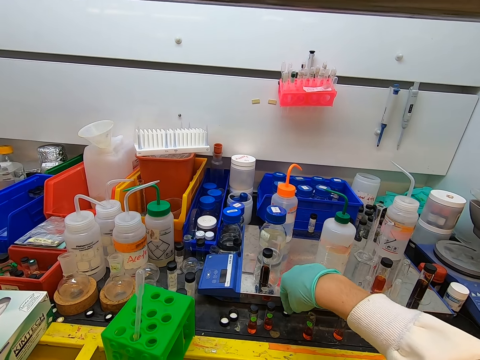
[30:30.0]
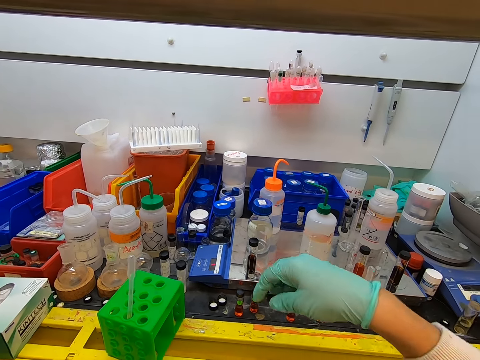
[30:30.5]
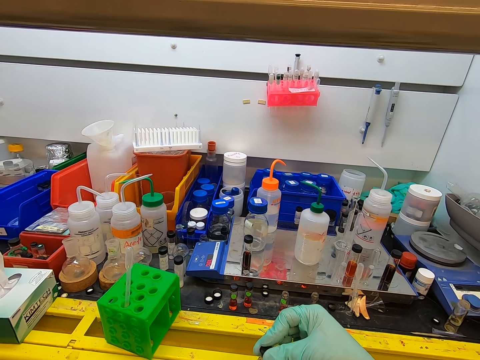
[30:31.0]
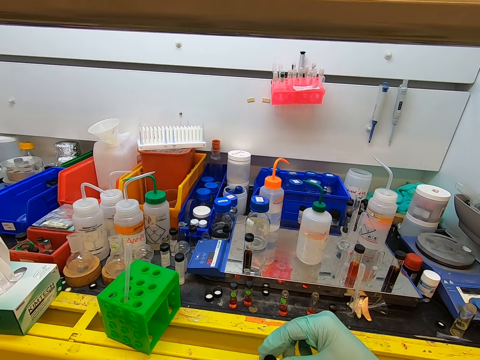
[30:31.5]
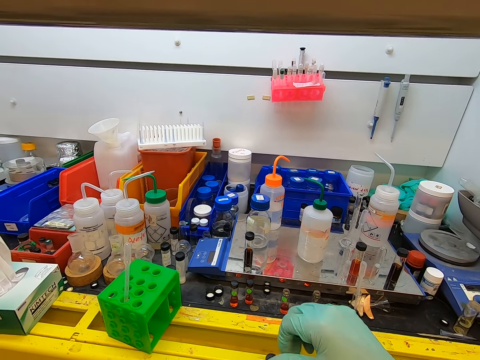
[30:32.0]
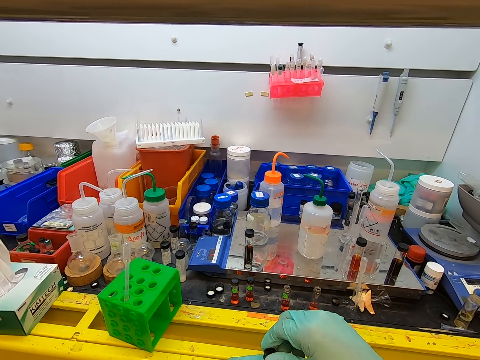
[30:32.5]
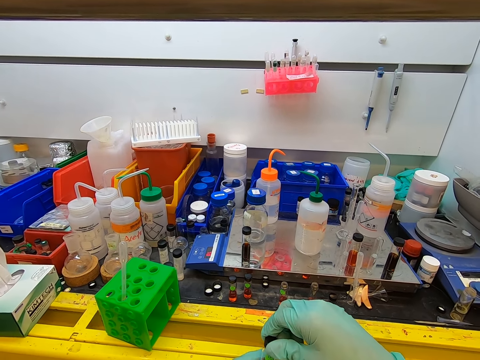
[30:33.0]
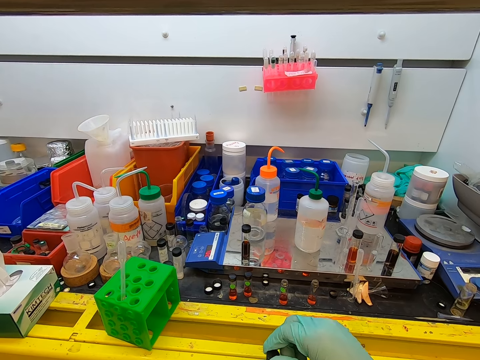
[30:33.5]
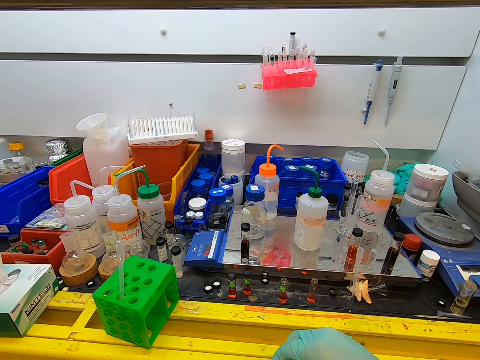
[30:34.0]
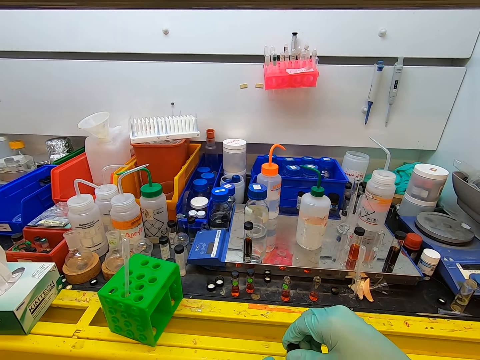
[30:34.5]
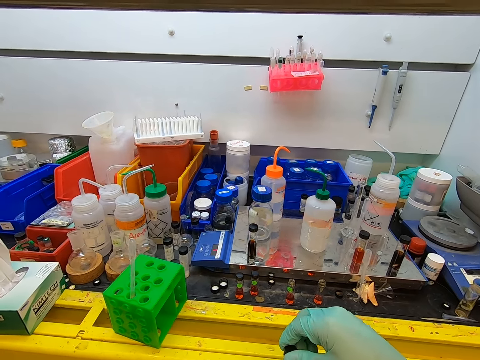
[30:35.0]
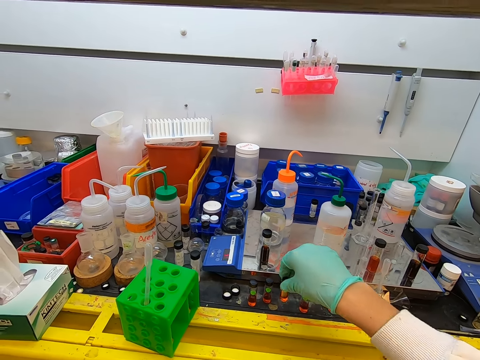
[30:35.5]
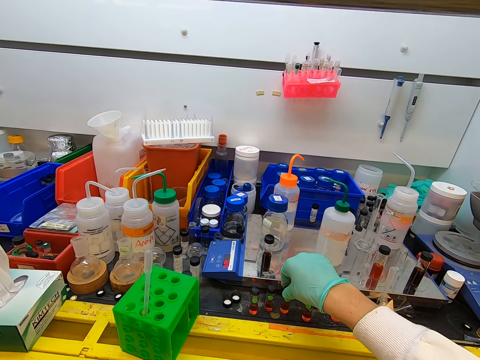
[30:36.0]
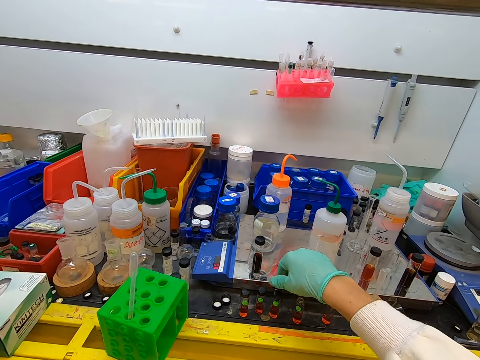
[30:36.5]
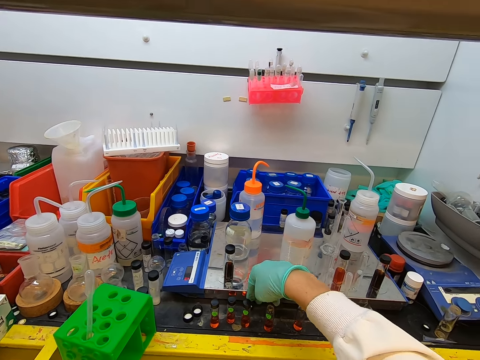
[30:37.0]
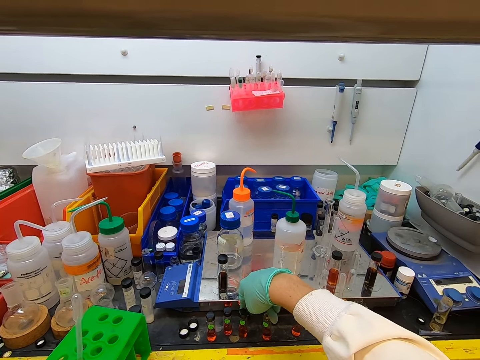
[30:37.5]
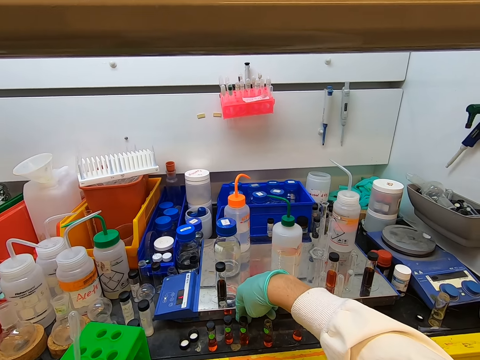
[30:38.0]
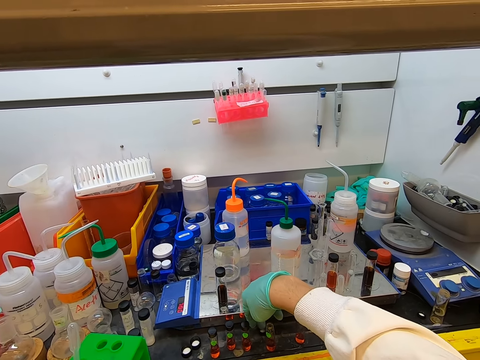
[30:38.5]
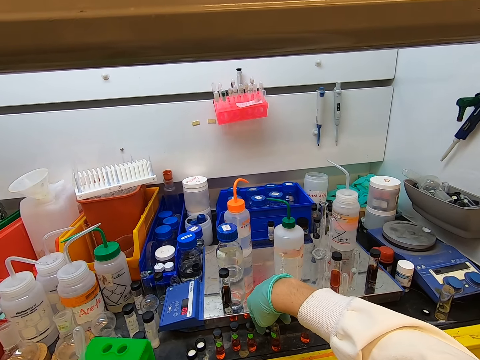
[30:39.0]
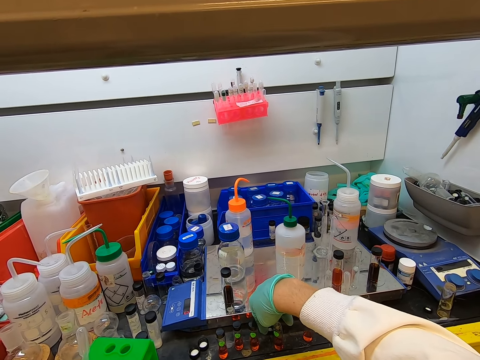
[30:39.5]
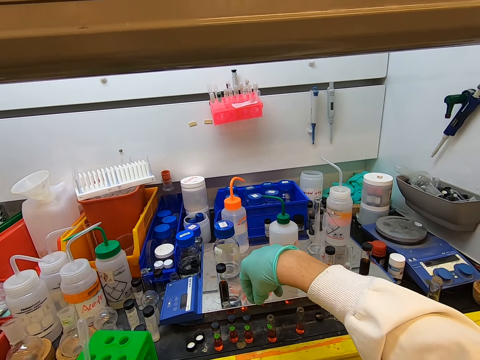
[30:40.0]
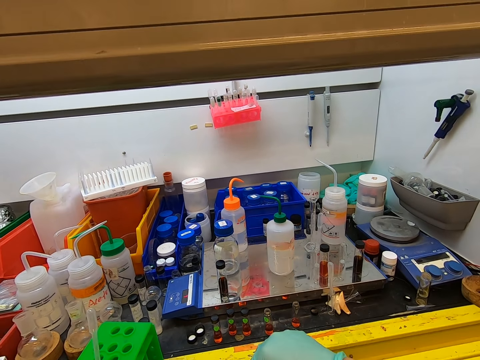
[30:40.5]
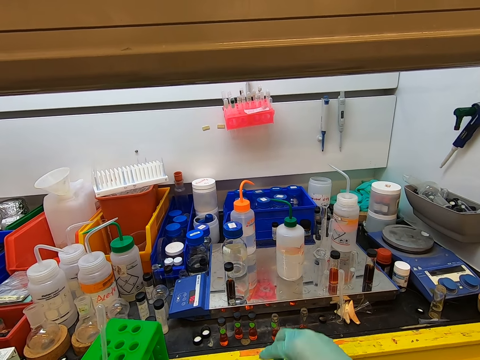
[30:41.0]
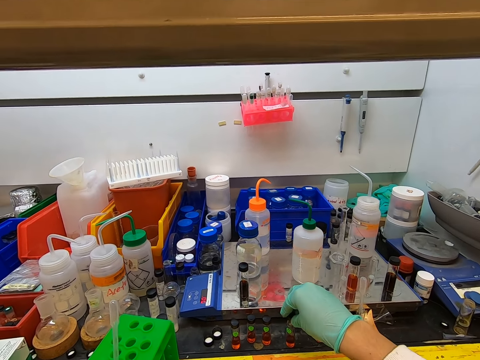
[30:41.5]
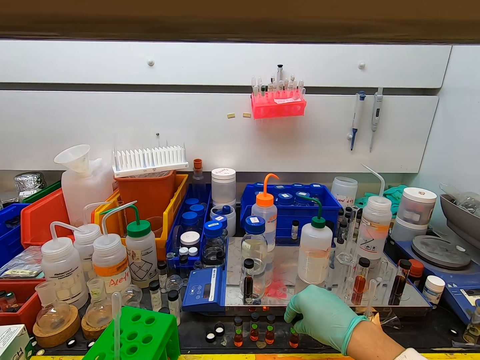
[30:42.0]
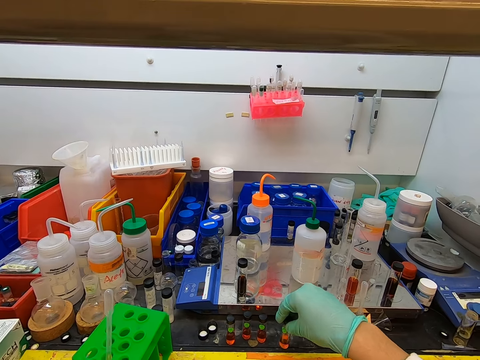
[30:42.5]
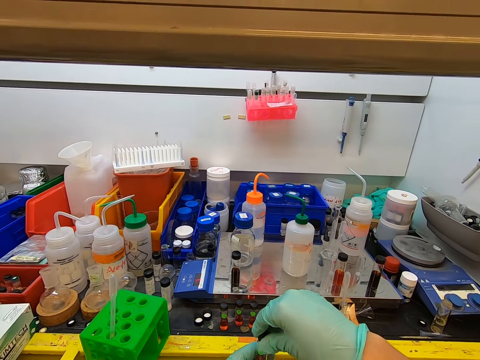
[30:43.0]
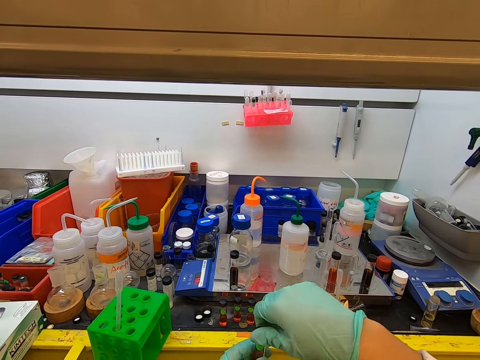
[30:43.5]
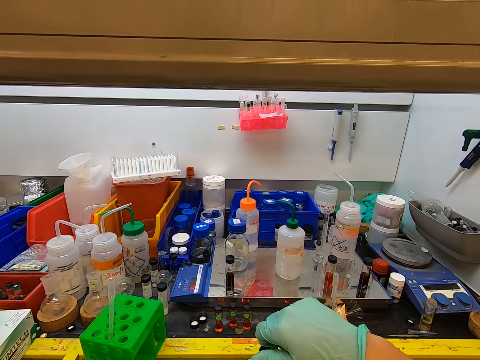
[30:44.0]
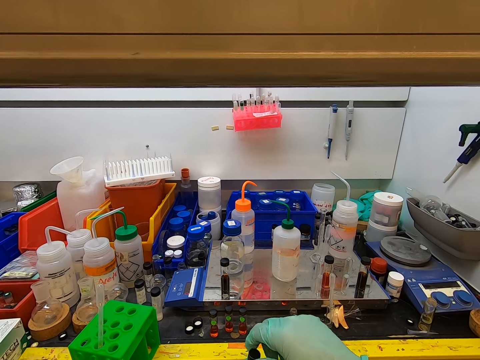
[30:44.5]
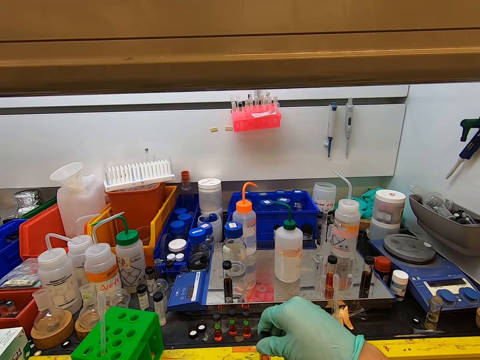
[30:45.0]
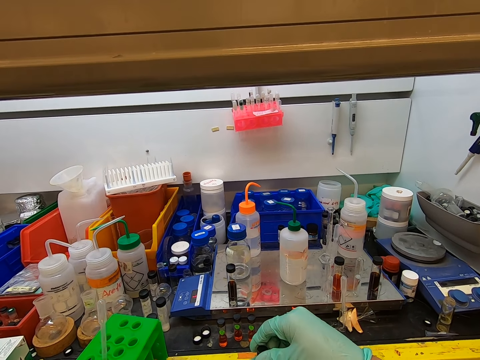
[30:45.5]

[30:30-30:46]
The camera wearer picks a lid on a surface. They close the test tube. They put the test tube on the surface. They pick the lid on the surface. They close the test tube.

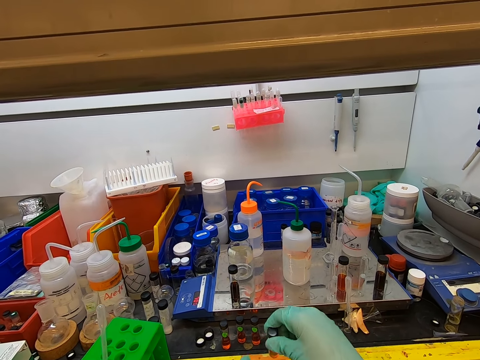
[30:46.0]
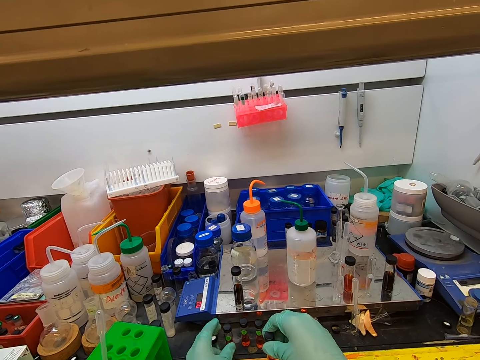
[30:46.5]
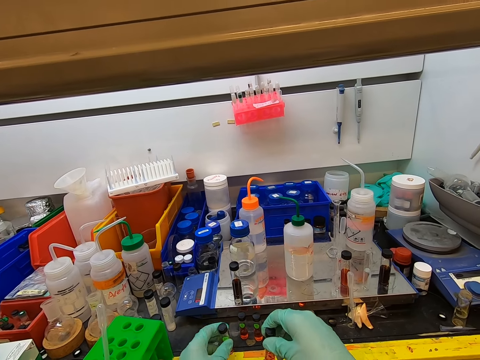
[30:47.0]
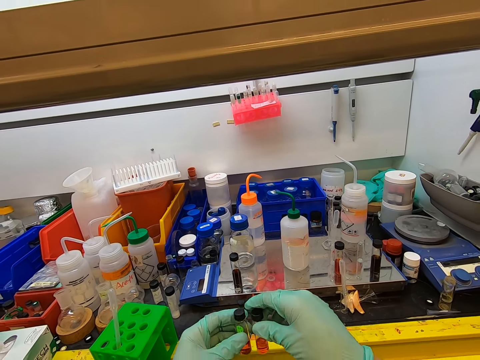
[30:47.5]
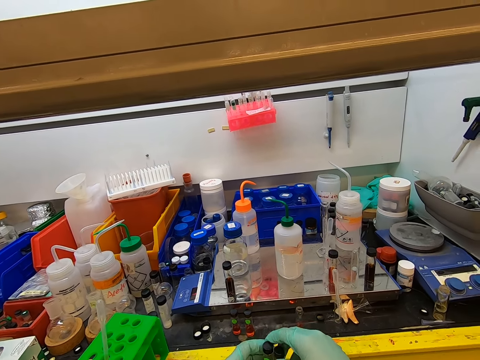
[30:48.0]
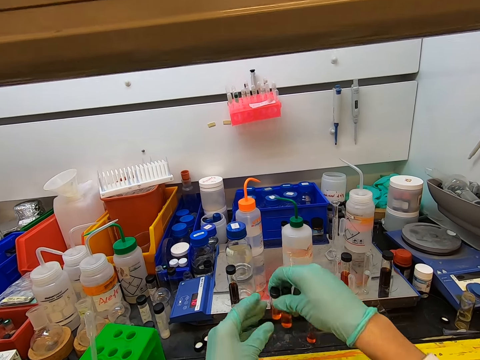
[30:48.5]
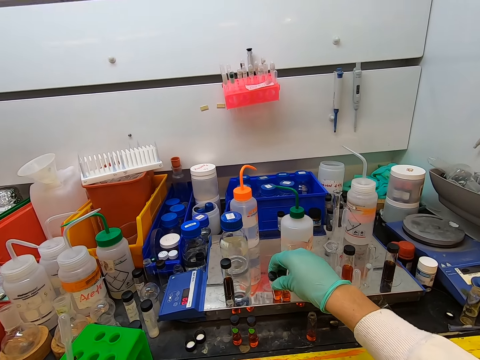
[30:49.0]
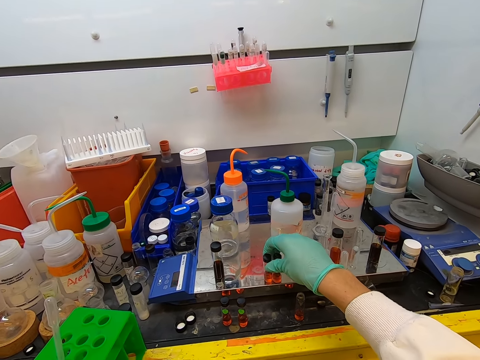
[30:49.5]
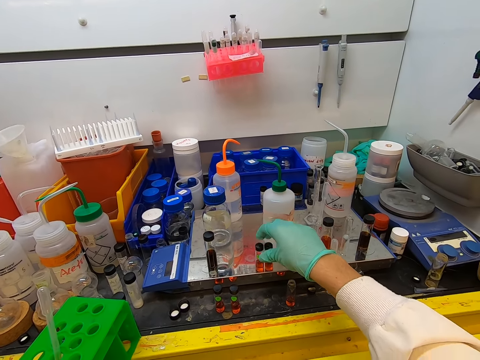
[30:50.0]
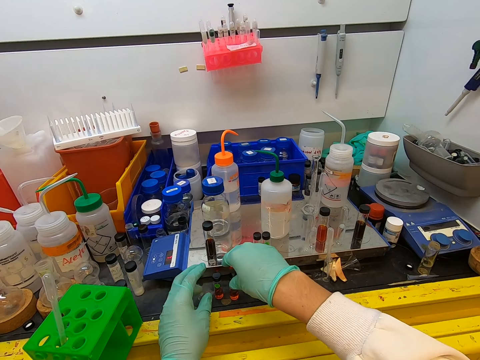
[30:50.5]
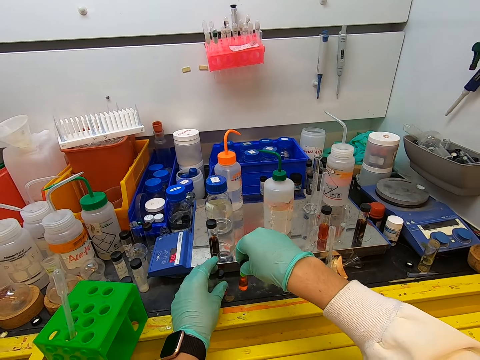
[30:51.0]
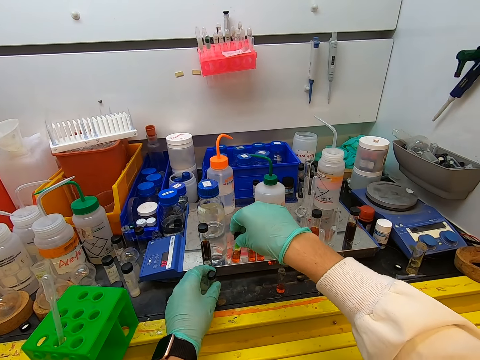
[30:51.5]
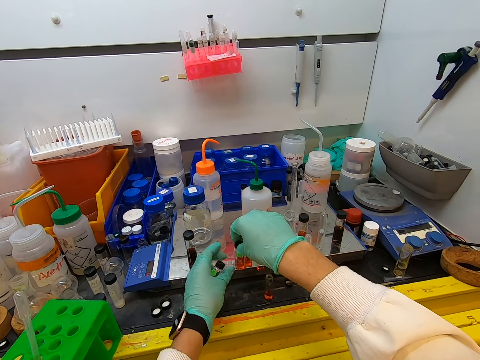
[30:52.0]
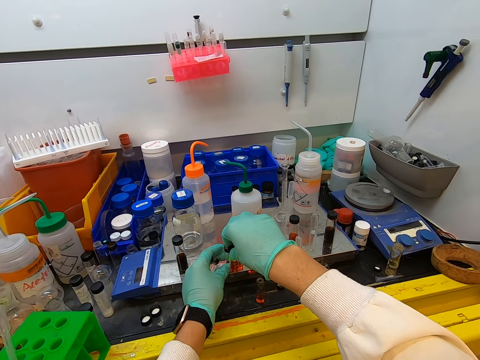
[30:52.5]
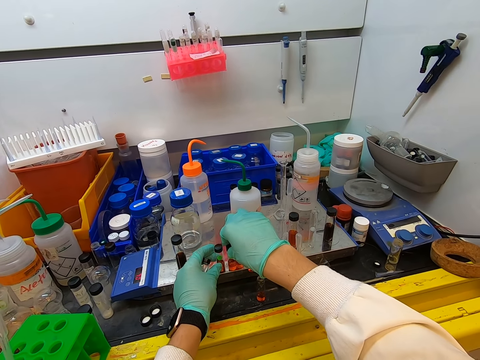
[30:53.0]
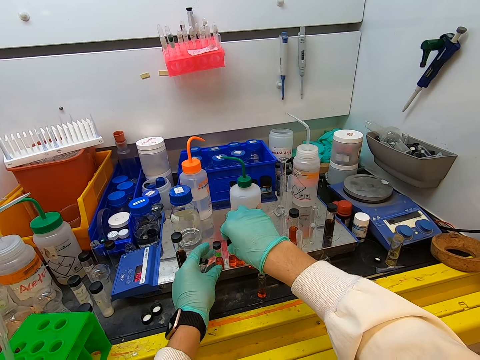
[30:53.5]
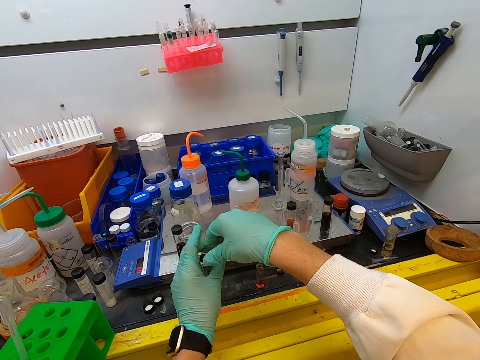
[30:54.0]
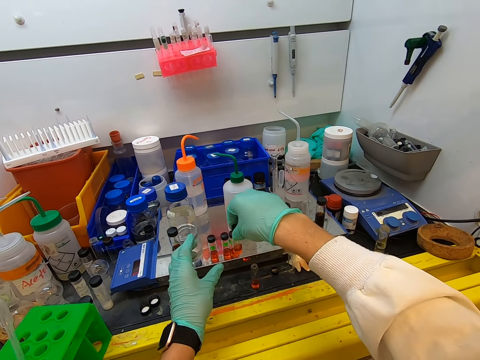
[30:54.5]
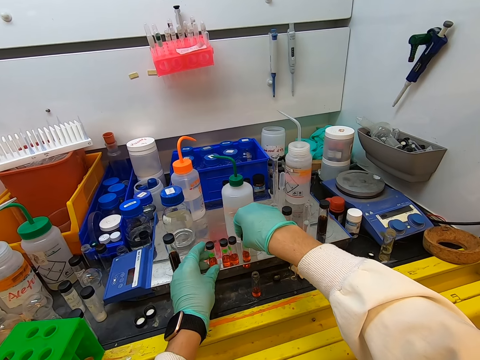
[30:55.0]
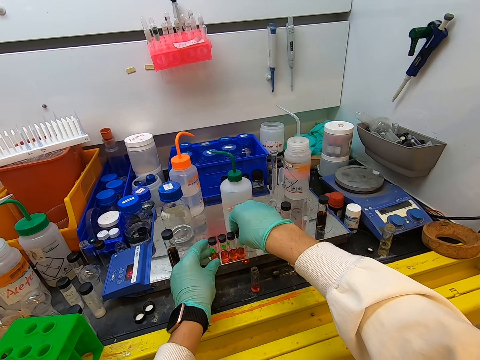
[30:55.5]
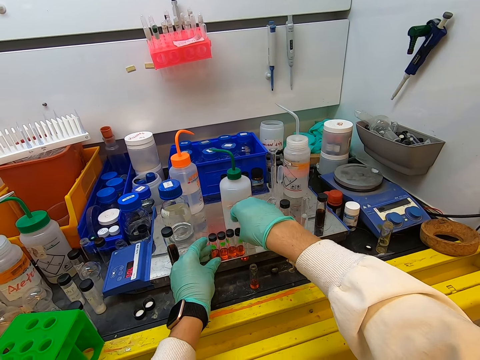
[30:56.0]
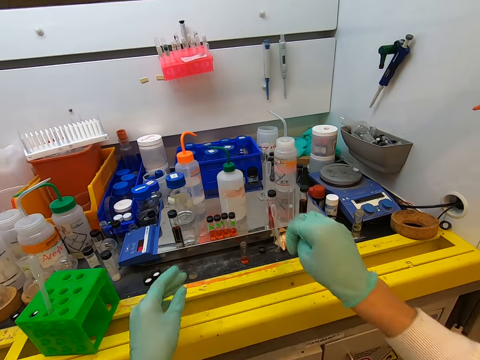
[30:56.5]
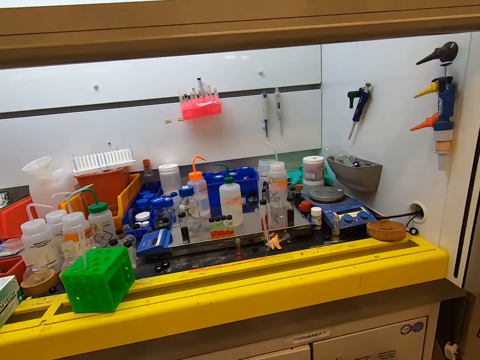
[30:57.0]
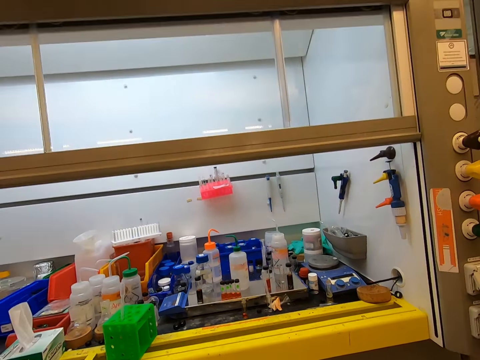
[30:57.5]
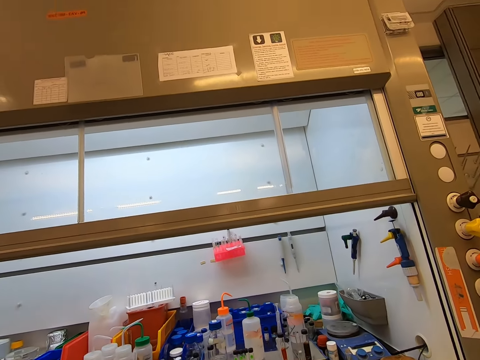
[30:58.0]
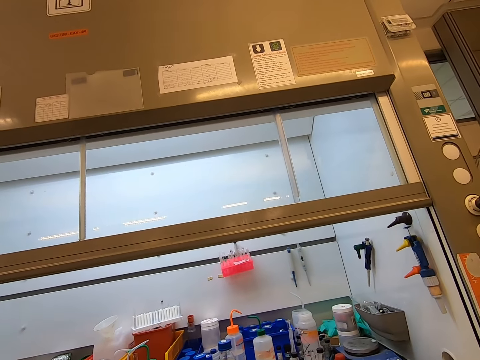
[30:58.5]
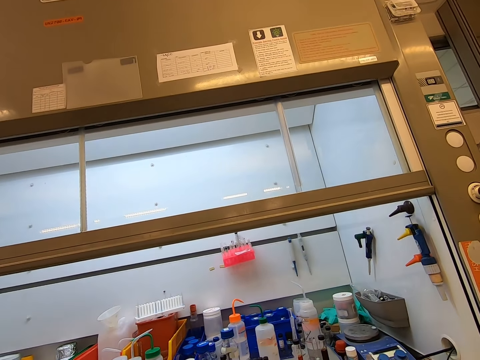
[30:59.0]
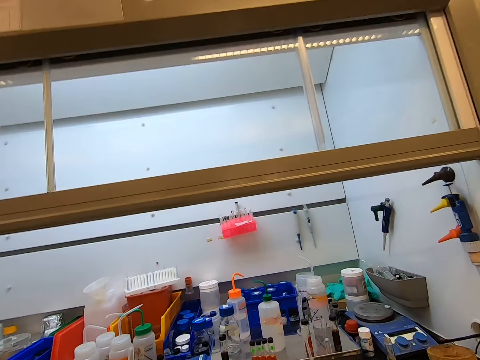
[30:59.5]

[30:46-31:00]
The camera wearer picks a test tube on a surface. They put the test tube on the surface. They pick the test tube on the surface. They put the test tube on the surface.
